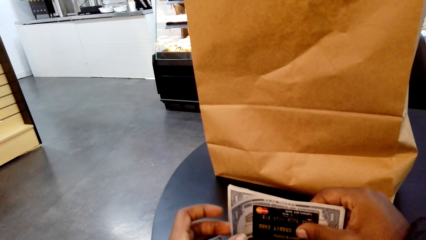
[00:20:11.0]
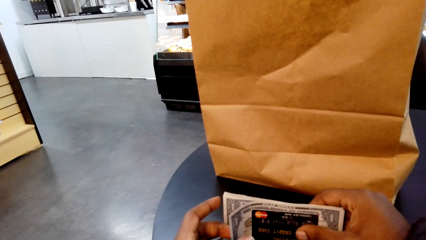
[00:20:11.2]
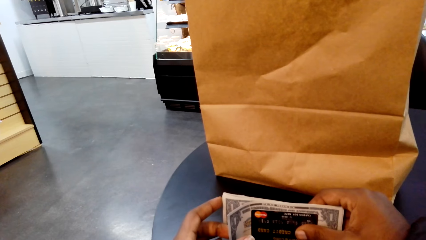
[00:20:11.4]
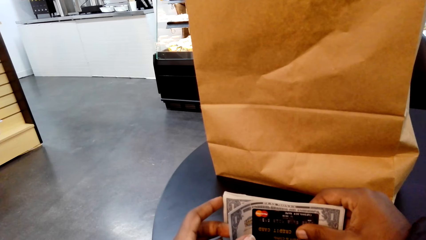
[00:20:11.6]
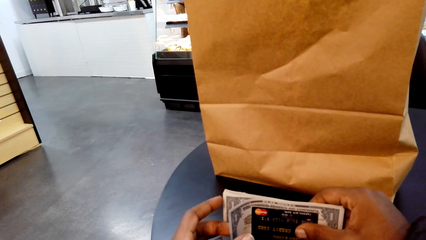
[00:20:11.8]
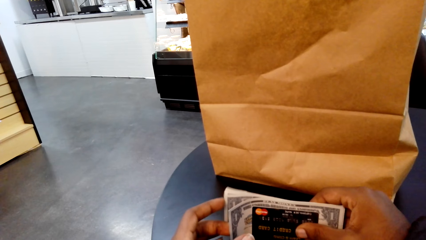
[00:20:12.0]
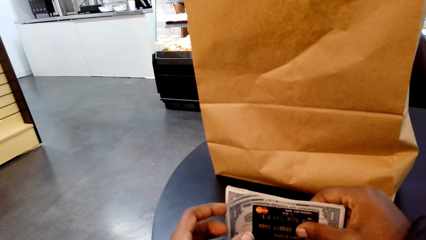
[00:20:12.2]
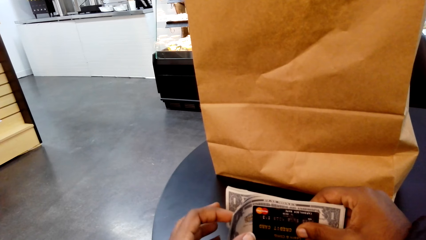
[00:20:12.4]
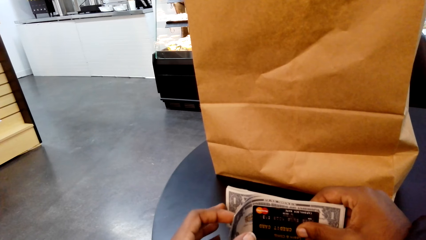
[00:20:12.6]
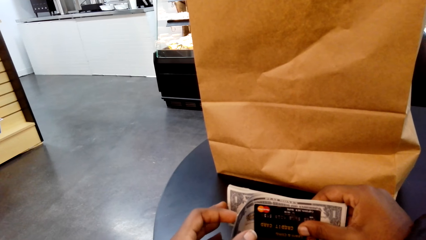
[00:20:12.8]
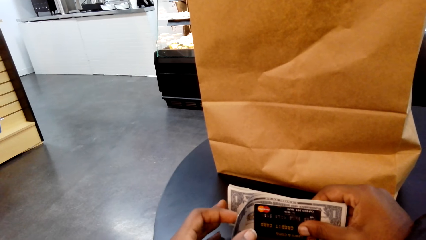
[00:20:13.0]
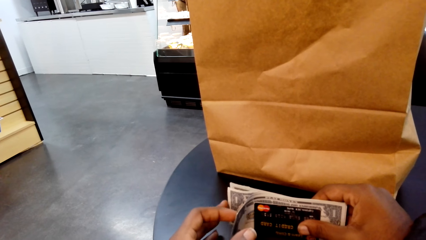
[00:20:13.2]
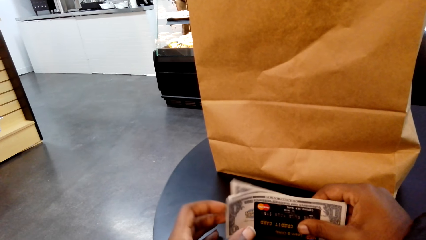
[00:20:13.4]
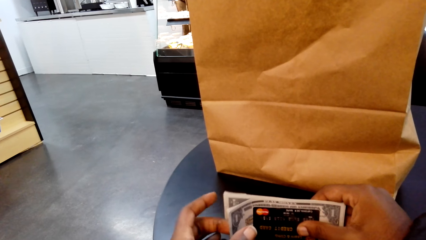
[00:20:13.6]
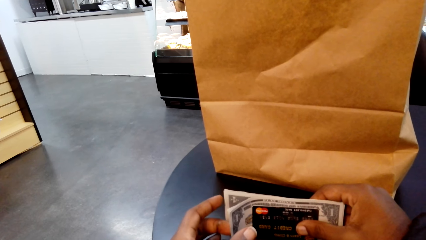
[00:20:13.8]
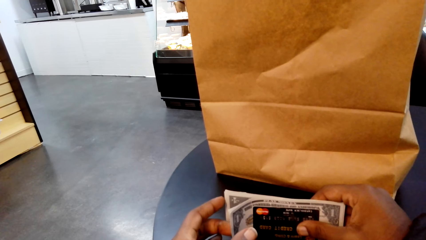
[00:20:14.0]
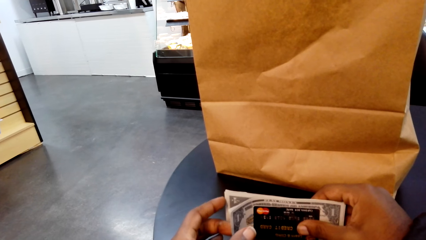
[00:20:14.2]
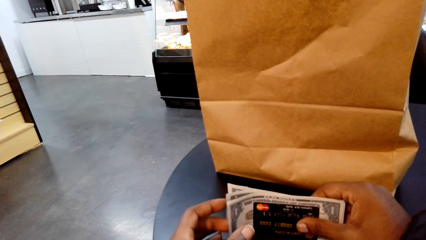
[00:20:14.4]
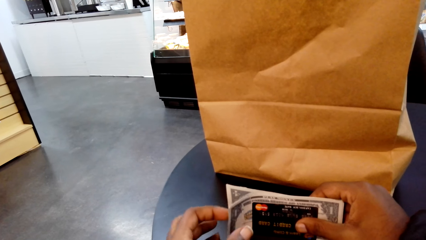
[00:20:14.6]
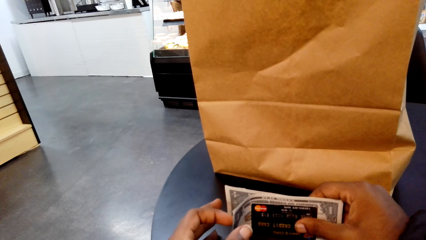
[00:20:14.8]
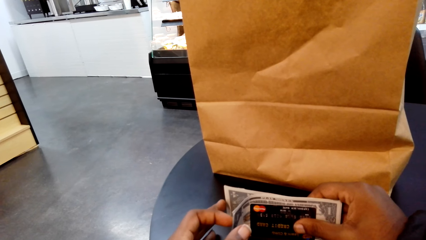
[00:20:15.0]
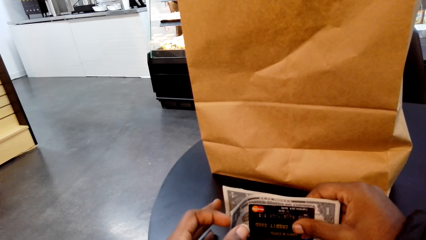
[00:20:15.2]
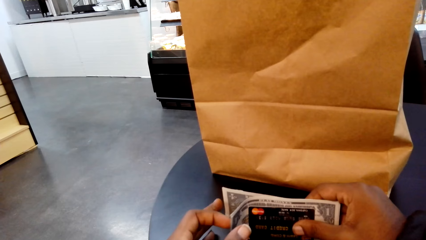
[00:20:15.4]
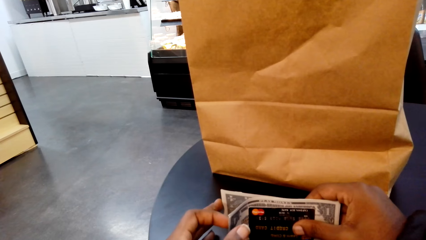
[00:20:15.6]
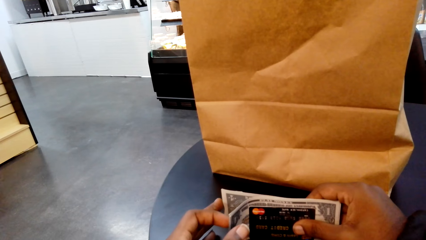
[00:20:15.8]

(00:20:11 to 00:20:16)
The camera wearer counts the money.

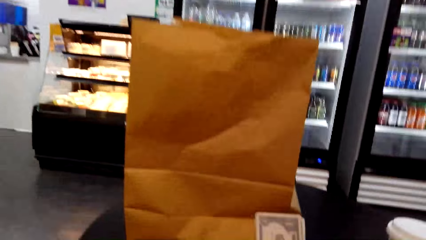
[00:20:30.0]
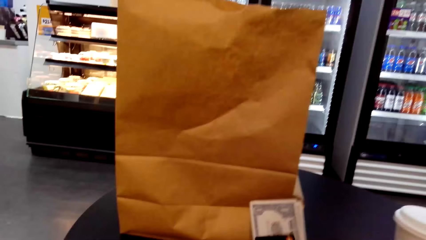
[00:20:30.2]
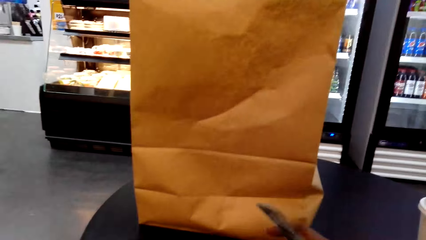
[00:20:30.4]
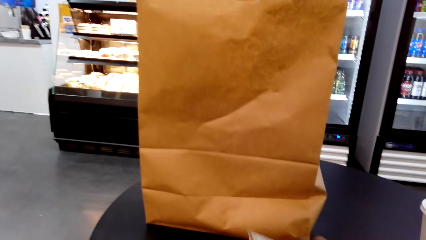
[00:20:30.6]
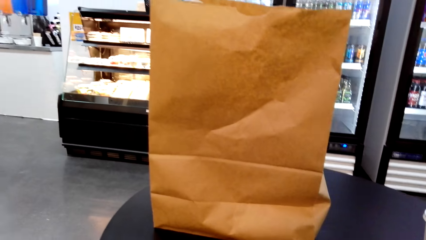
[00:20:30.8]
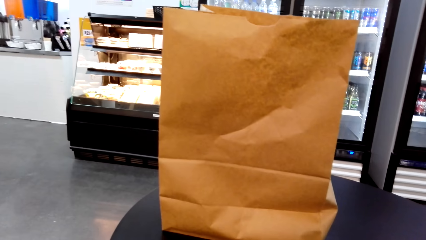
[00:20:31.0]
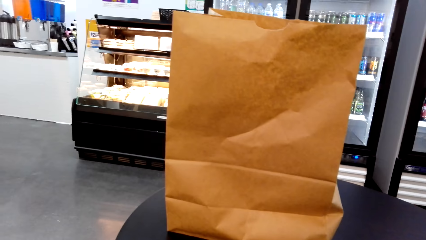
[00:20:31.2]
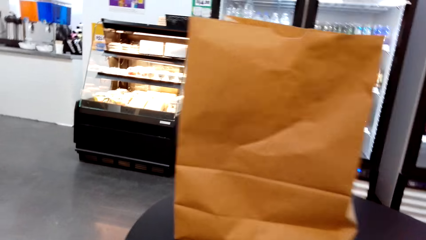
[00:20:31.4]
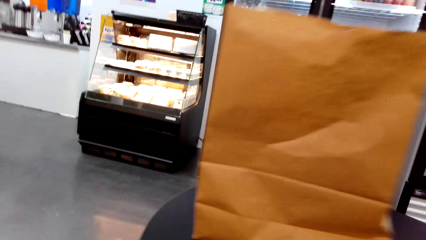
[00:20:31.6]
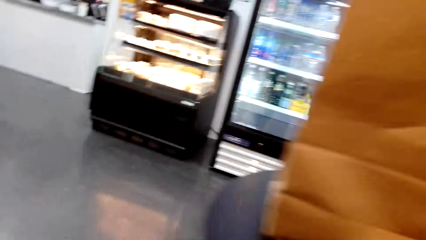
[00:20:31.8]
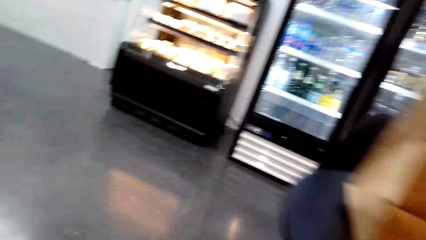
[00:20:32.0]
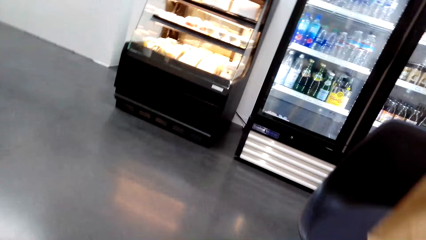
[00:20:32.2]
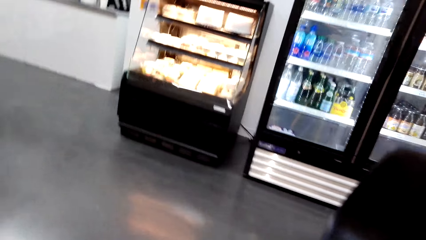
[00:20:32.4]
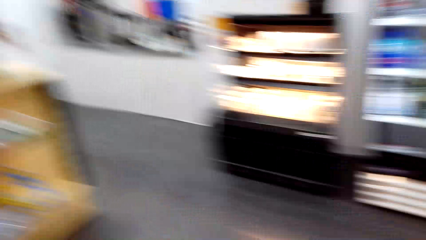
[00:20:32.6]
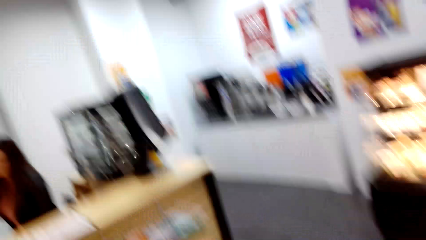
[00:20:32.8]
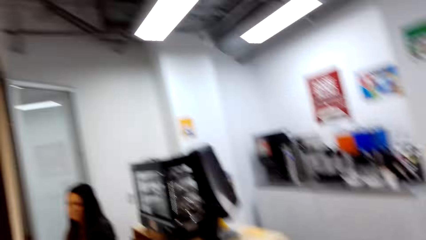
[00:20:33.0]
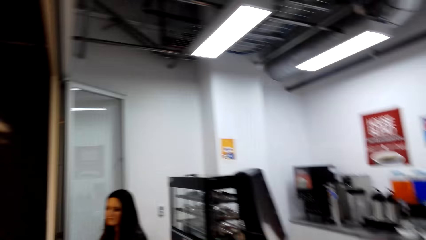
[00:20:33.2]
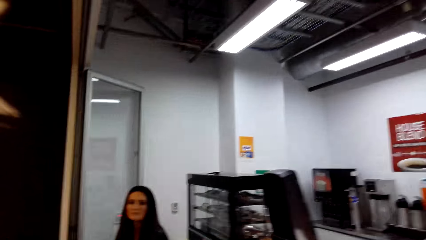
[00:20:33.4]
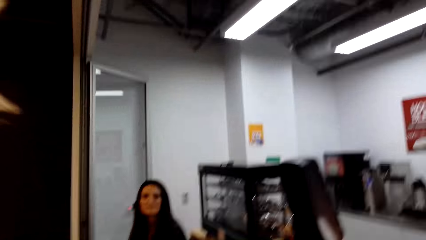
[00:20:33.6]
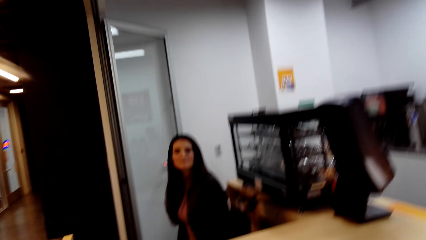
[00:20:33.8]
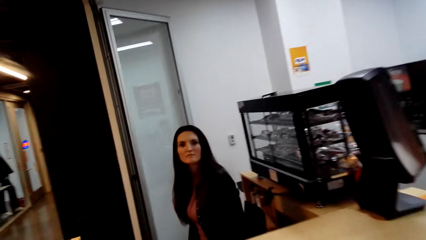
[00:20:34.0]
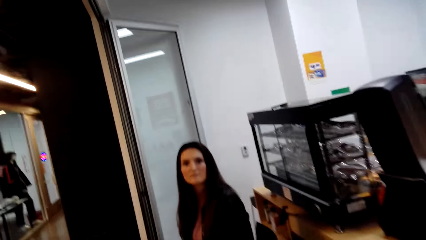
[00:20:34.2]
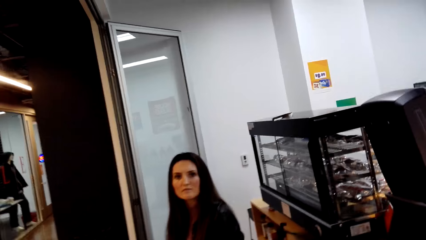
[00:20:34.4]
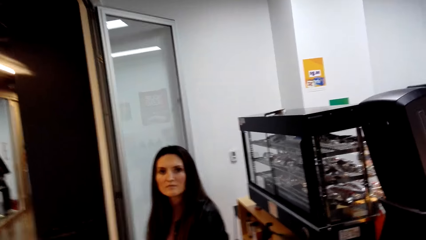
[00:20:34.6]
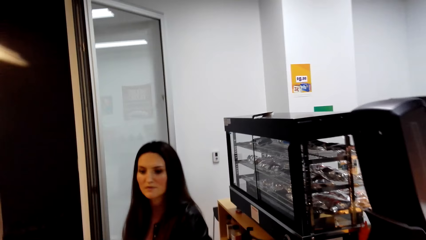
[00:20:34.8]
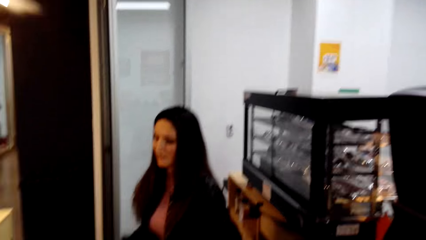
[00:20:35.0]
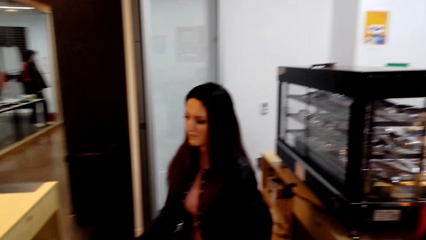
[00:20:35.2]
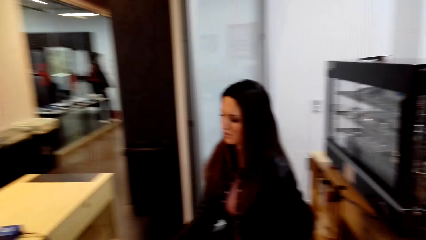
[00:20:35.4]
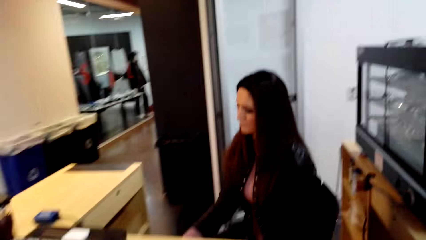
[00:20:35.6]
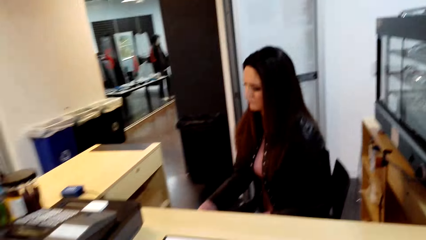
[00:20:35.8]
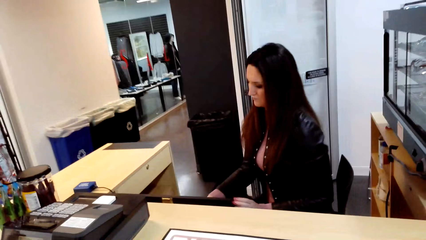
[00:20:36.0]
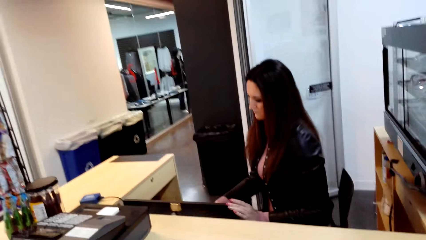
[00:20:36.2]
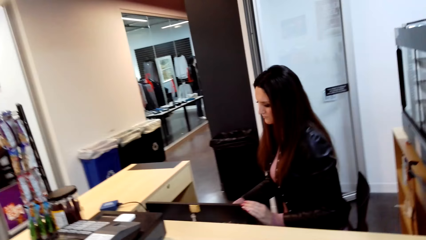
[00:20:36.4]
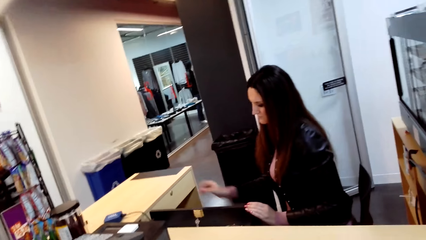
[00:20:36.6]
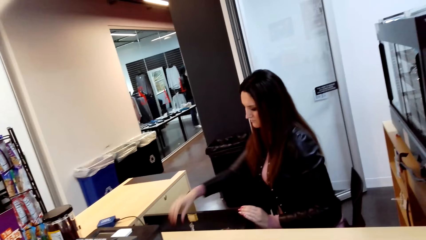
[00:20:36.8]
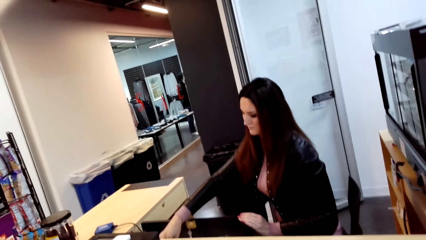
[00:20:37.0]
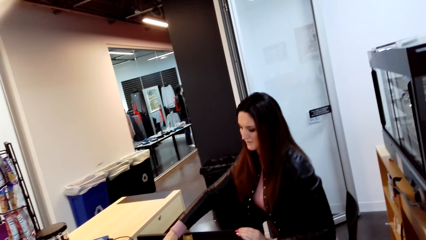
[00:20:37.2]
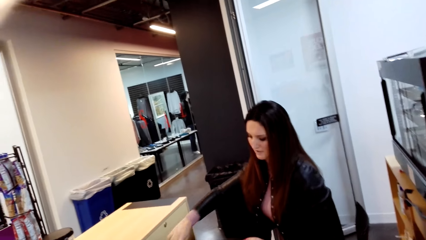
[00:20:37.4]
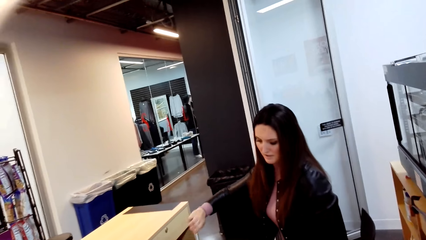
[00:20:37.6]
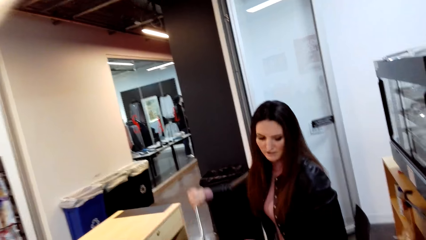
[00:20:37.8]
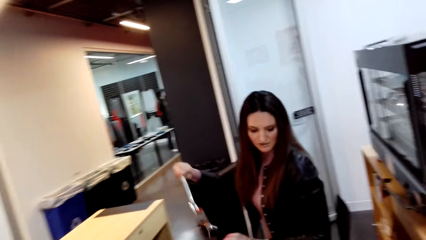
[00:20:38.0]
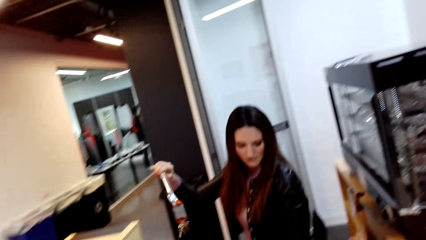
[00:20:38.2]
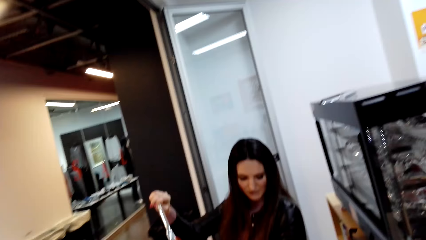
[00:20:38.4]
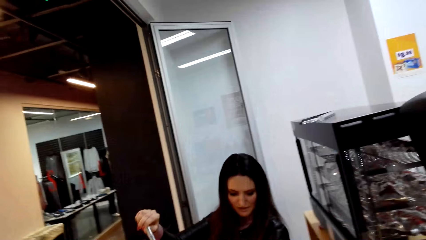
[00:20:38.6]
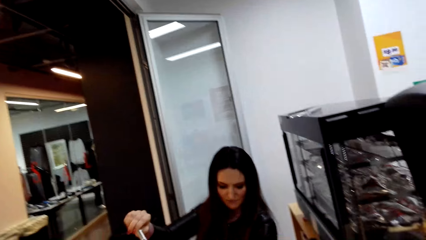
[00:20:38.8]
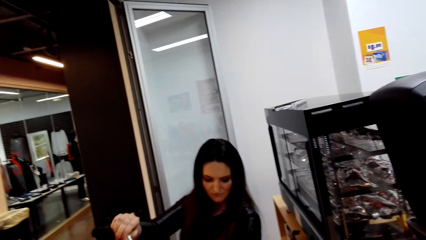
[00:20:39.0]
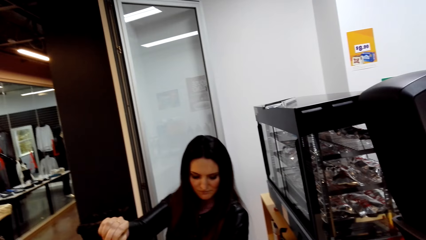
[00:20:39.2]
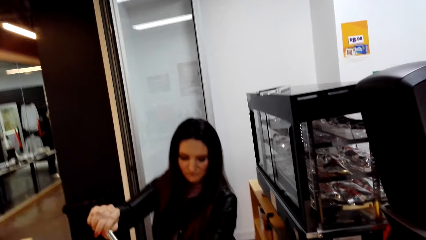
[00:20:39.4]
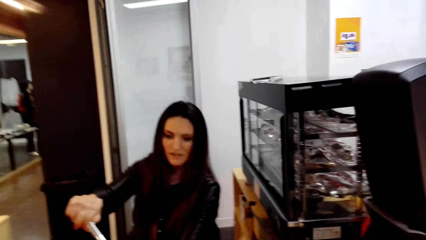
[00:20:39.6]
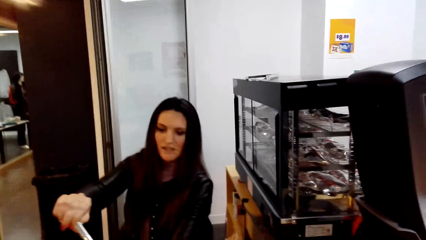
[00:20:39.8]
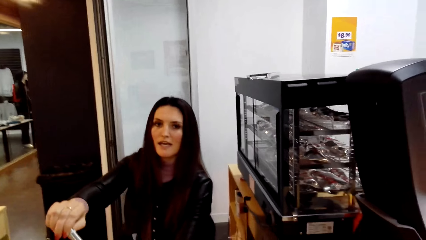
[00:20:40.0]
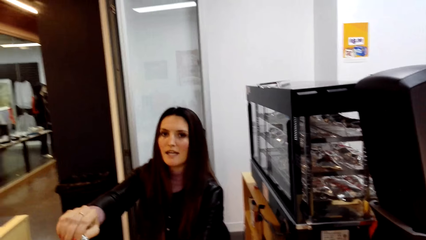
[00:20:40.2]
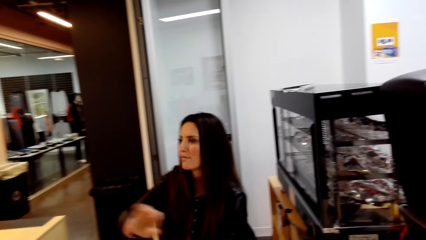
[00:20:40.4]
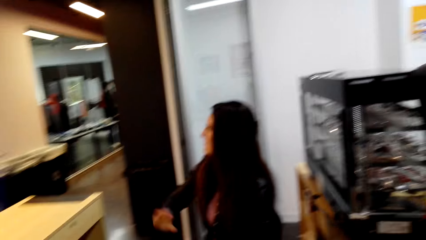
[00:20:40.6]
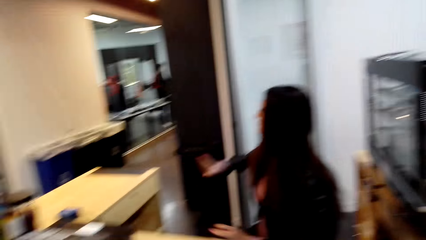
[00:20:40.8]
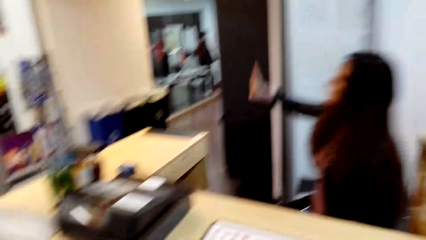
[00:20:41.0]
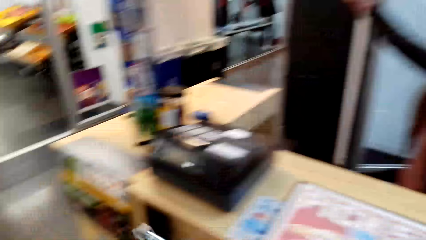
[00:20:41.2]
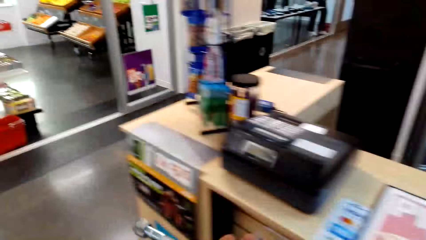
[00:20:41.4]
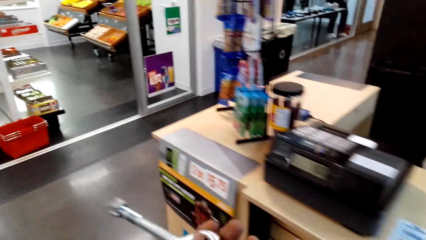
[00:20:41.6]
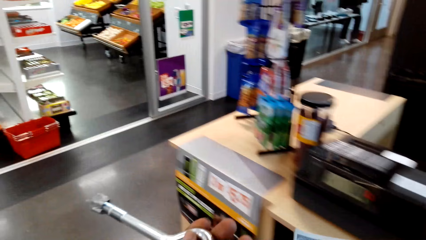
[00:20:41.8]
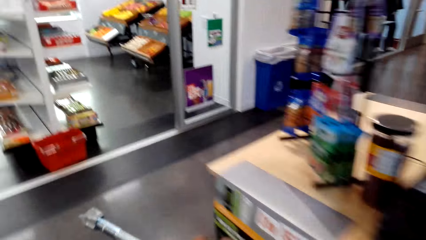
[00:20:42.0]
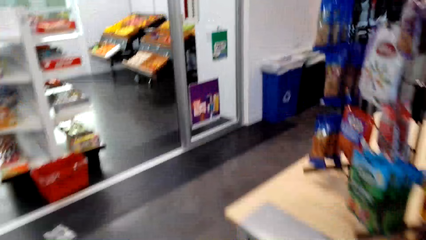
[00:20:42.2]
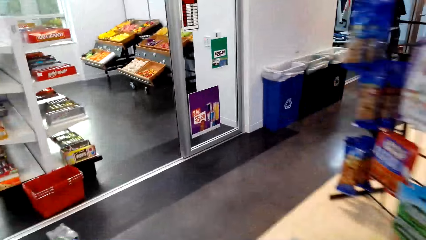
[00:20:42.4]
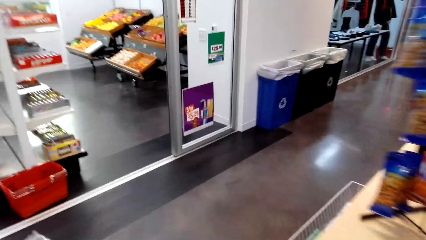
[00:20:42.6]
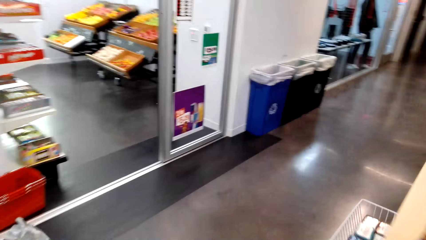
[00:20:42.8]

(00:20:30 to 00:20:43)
The camera wearer stands up on her feet. She walks to the cashier counter. She talks to the person. The person opens a drawer under the counter. The person takes out keys from the drawer, gives the keys to the camera wearer and points with her hand. The camera wearer walks in the store.
